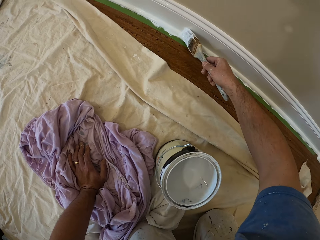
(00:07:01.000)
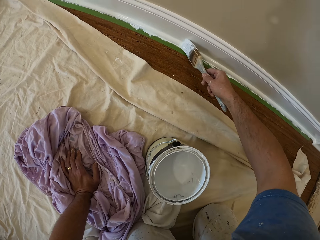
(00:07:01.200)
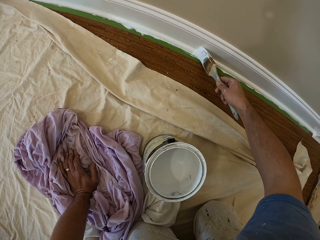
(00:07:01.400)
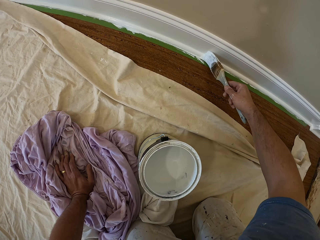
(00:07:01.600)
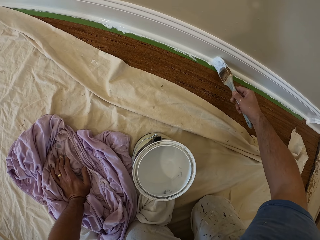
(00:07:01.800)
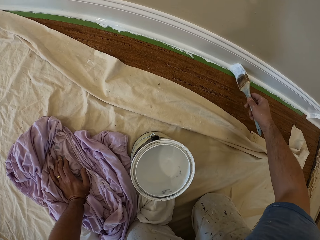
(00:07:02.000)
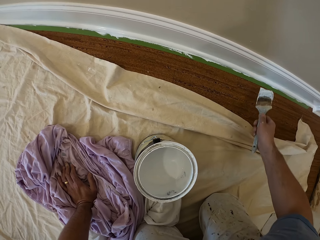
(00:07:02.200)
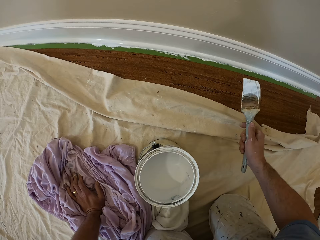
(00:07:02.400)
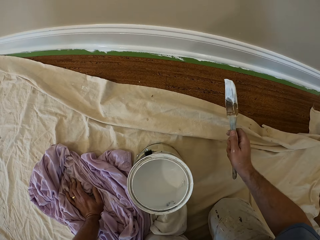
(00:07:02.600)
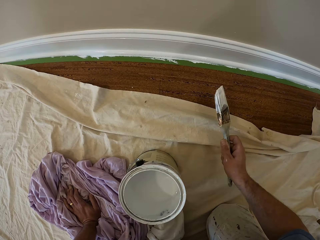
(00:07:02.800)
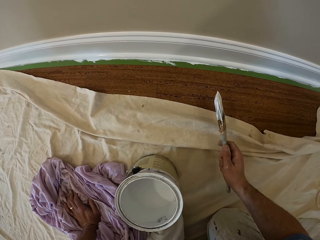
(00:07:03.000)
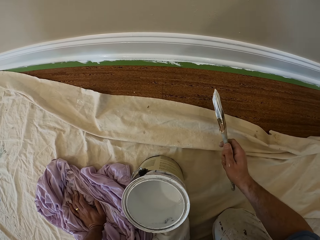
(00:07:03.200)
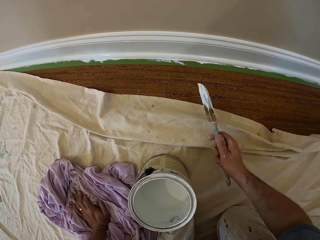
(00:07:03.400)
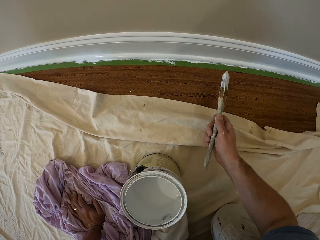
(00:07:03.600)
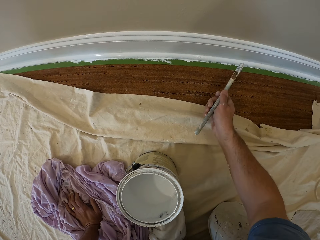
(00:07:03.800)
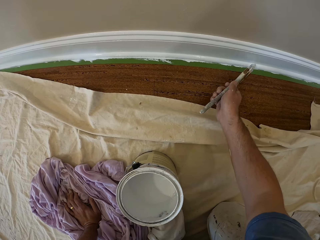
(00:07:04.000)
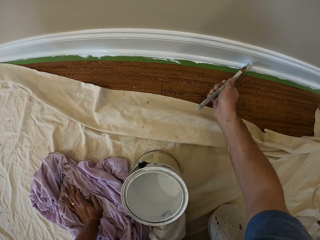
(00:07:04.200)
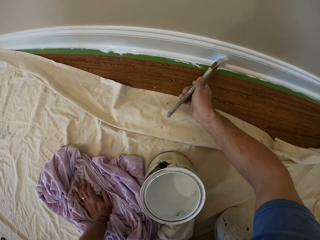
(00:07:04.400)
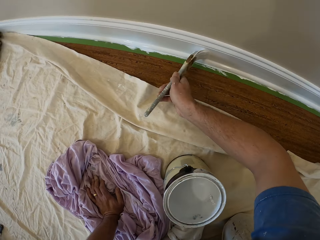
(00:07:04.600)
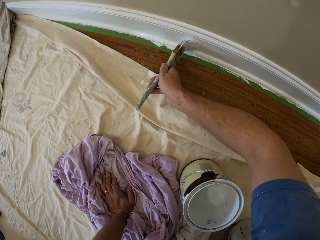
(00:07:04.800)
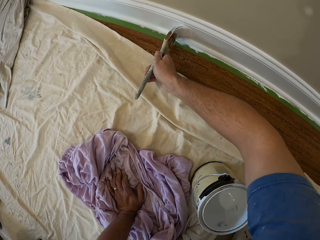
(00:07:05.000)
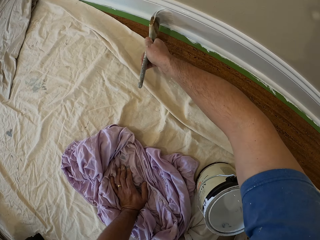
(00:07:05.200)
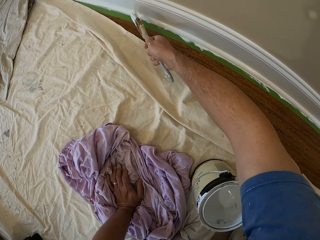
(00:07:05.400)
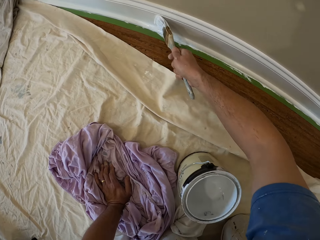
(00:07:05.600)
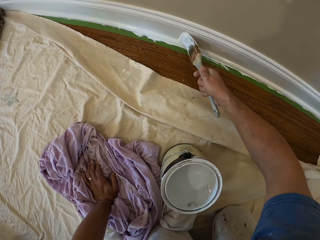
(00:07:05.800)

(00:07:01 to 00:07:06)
The camera wearer stops applying paint. They apply paint on the baseboard.

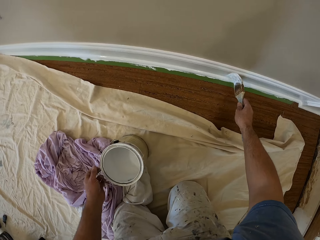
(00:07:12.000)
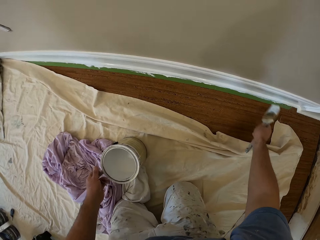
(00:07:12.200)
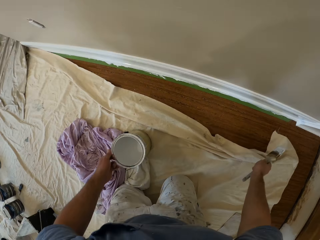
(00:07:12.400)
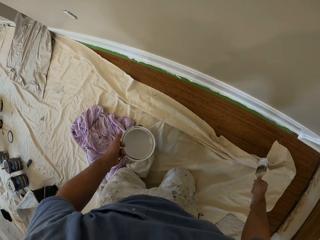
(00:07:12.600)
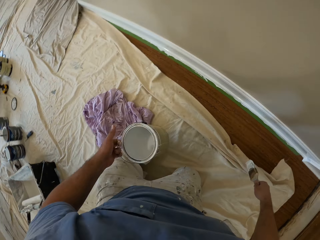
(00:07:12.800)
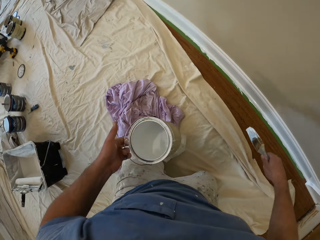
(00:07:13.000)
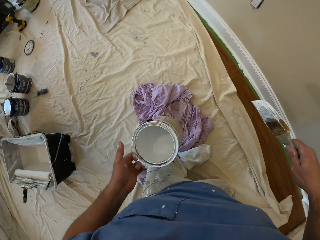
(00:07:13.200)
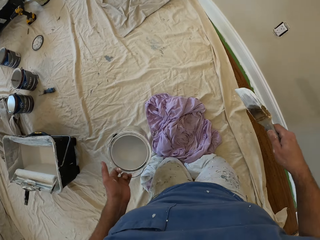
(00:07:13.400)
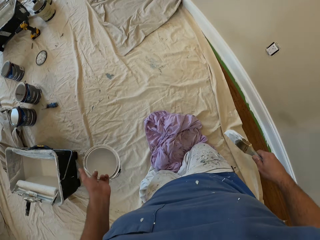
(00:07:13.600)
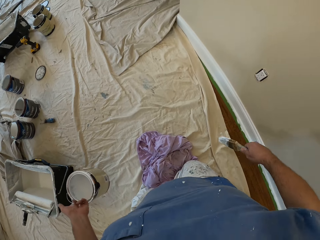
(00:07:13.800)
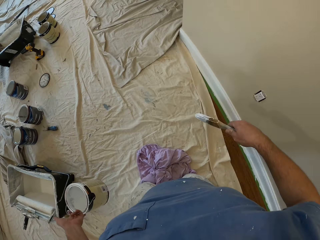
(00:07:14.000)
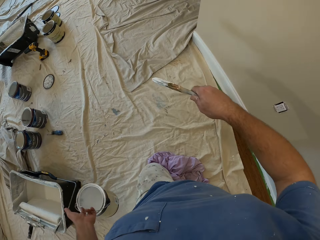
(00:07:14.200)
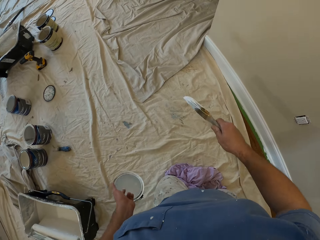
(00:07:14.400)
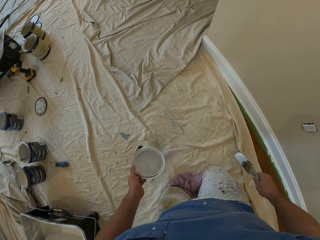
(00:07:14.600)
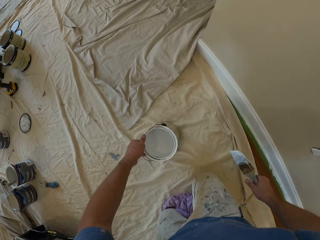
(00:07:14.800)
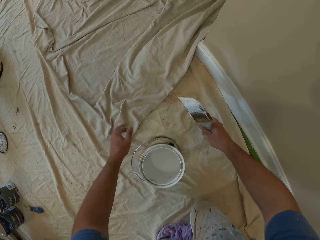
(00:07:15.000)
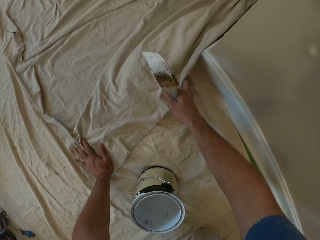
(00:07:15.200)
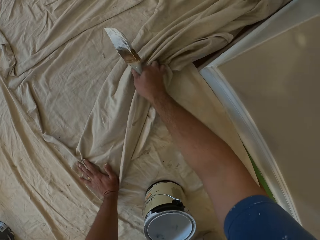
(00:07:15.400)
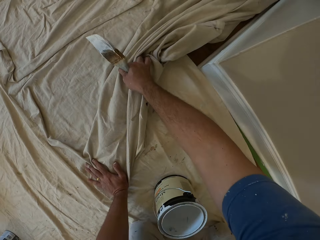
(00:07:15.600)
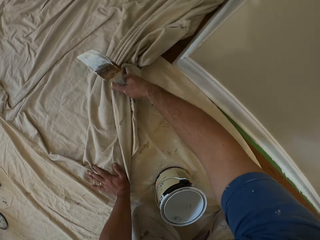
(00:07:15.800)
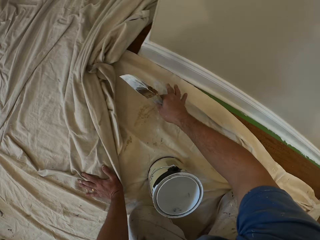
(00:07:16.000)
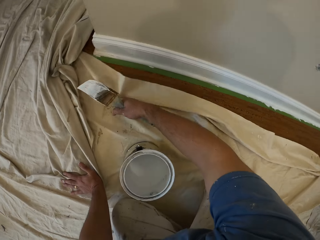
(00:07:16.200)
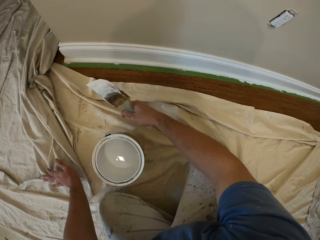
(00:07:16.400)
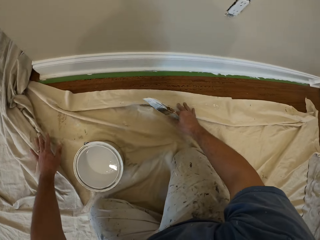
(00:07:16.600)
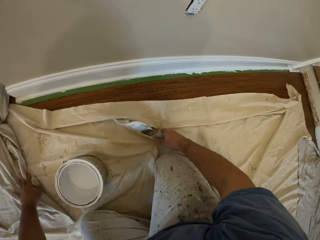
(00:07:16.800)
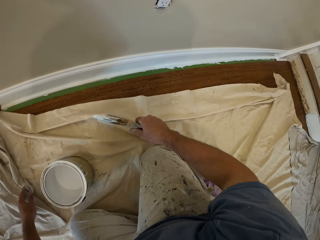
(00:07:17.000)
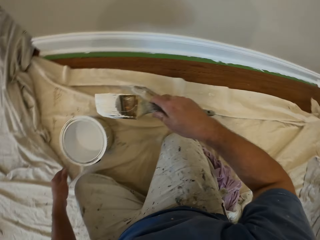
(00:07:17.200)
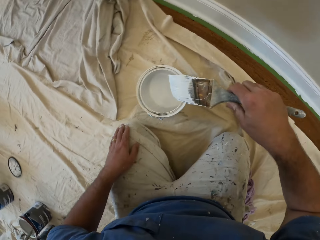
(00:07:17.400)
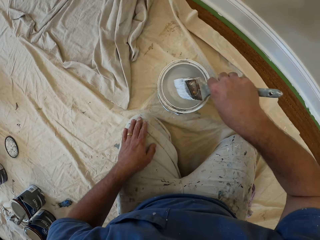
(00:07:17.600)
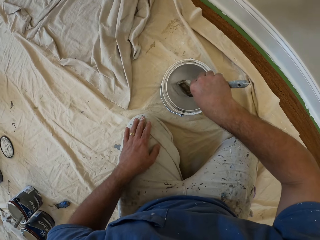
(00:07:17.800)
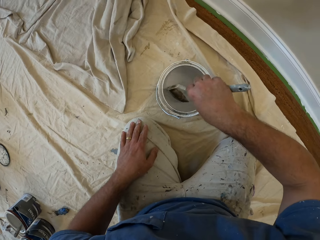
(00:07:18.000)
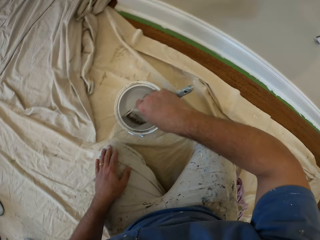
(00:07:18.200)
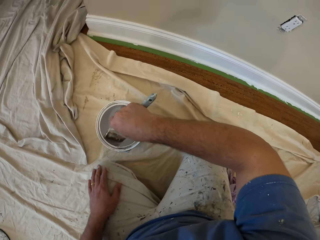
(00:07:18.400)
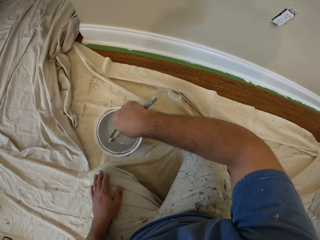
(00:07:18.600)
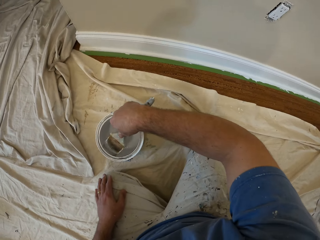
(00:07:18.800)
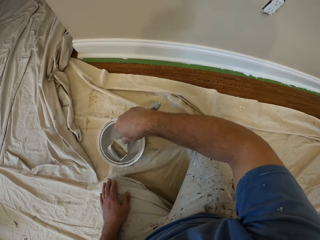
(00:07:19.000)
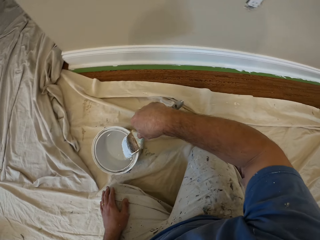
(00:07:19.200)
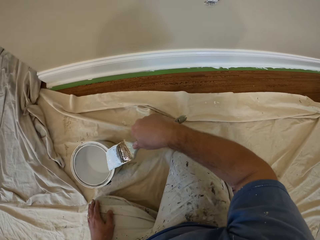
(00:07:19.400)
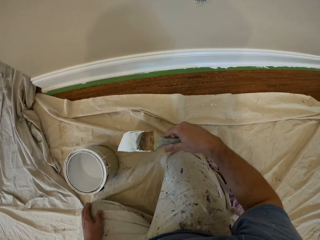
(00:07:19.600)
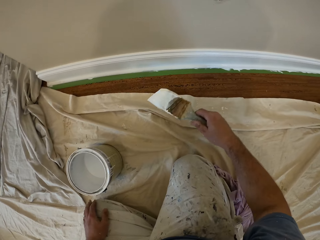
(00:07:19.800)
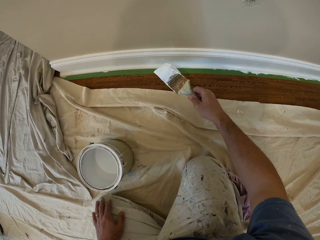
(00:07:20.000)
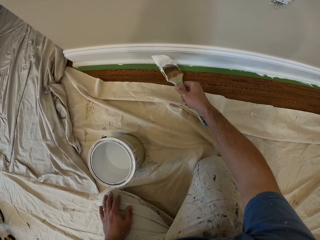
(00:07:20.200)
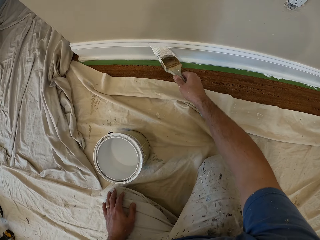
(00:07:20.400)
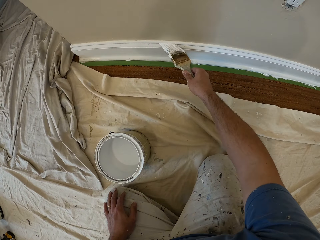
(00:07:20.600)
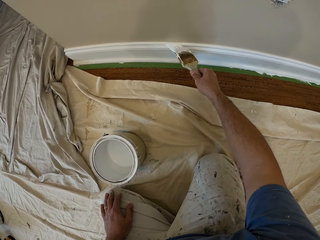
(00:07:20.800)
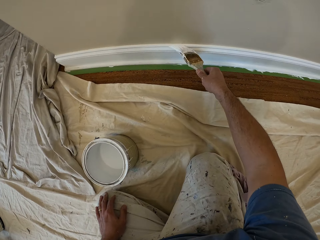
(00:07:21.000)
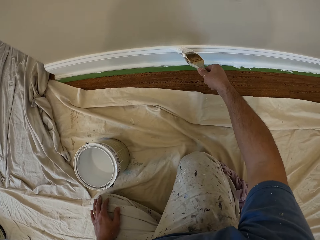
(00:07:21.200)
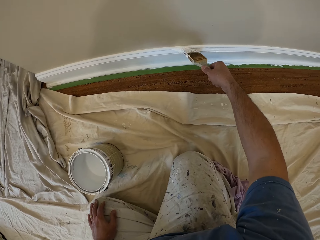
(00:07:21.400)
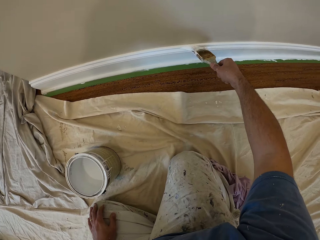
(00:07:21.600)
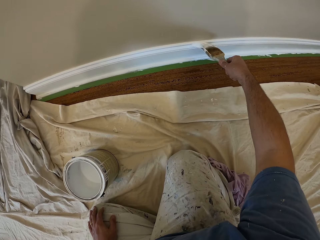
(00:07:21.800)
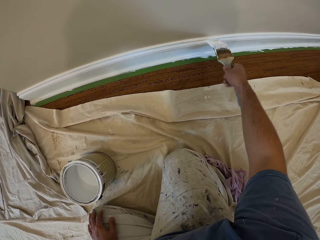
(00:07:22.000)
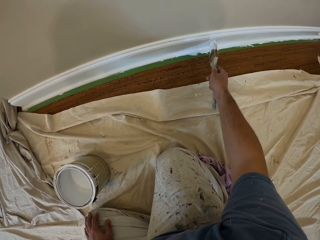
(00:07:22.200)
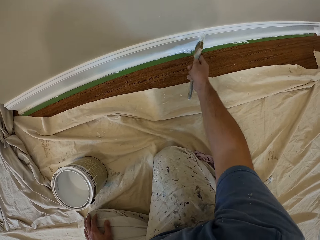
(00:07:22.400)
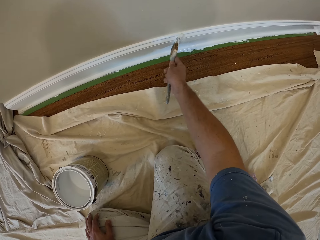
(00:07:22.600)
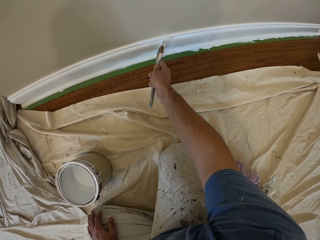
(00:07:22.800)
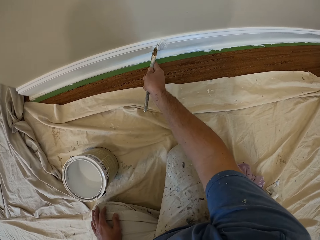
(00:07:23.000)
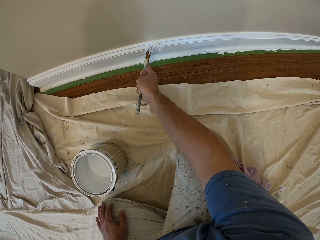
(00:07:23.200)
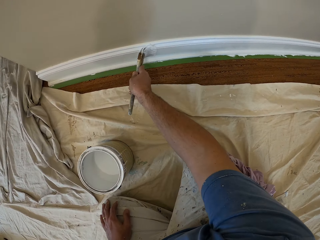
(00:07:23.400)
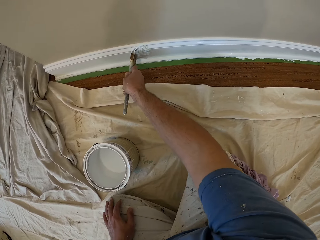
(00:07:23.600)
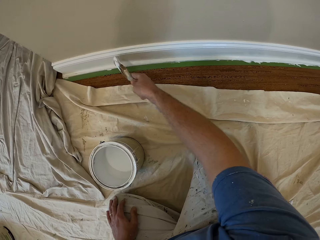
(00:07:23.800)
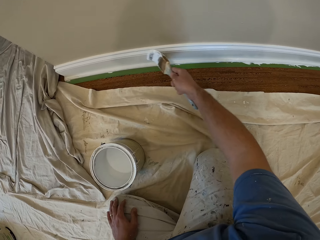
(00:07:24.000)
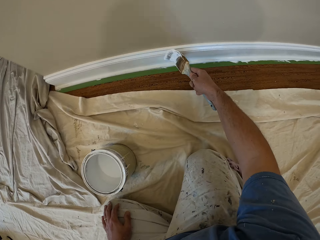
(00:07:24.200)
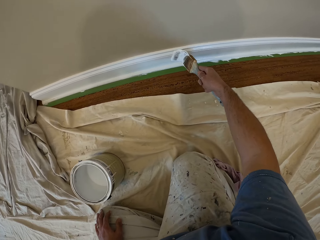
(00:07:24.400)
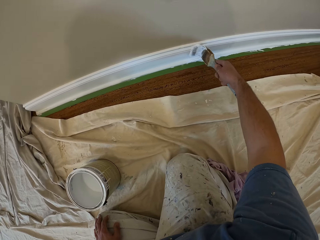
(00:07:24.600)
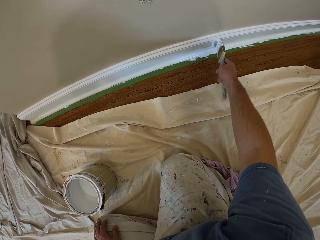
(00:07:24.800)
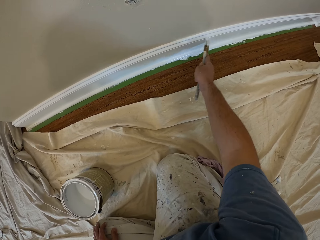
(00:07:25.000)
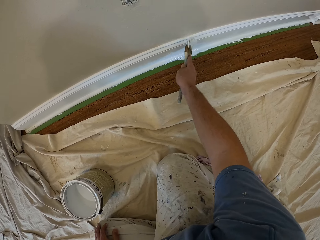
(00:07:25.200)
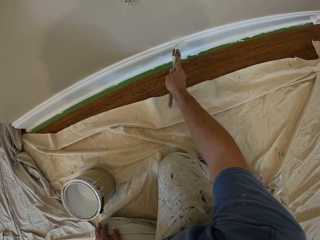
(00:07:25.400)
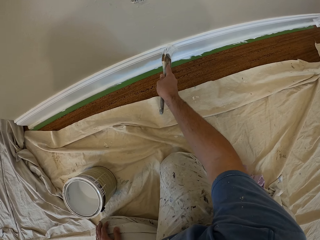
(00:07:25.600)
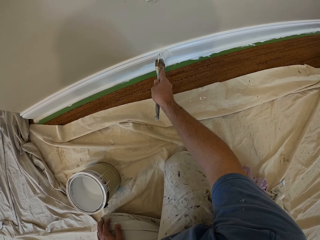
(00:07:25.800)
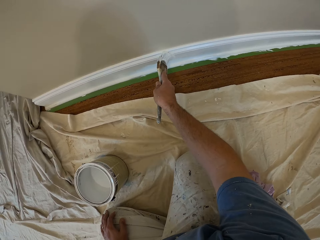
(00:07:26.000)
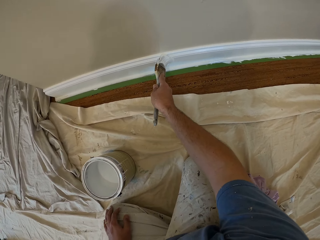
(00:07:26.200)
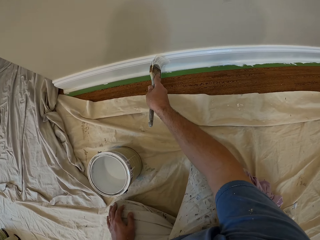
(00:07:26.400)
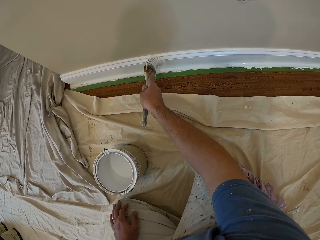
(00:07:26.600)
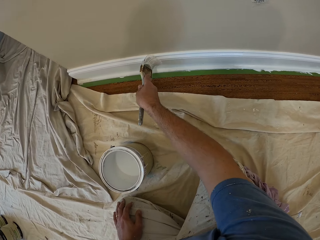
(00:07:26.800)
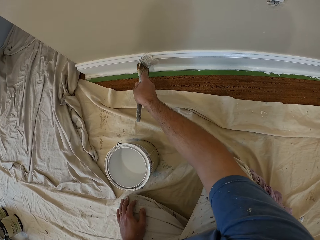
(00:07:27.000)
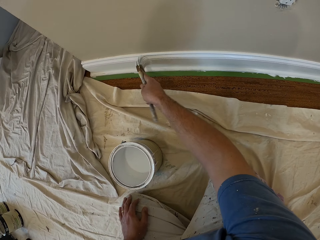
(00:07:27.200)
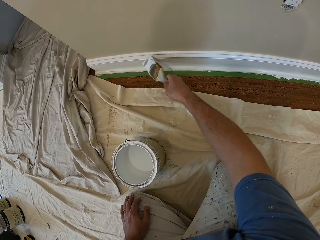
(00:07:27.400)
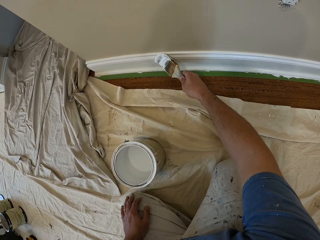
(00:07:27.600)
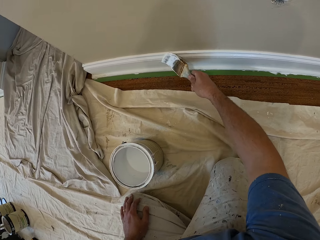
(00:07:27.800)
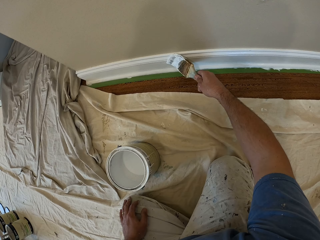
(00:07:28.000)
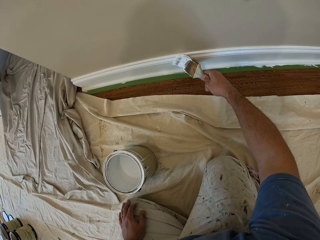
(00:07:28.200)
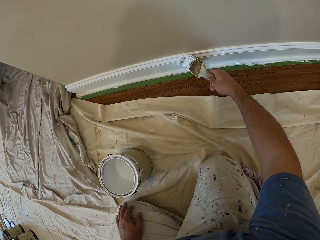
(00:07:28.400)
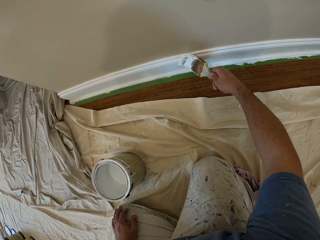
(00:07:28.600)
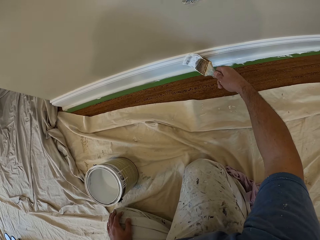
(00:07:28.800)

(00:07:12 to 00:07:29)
The camera wearer carries the aluminum paint bucket with his left hand. He stops applying paint. He crawls forward to the rear end of the wall. He walks. He puts the aluminum paint bucket on the cloth on the floor and adjusts the cloth on the floor with his right hand. He kneels down on the drop cloth and holds the drop cloth. He scoops paint inside the aluminum paint bucket with the paintbrush. He removes the brush from the paint. He paints the cornice or baseboard.
